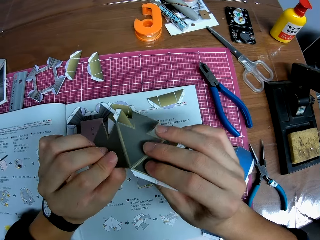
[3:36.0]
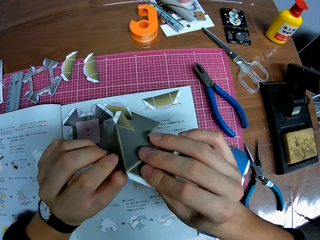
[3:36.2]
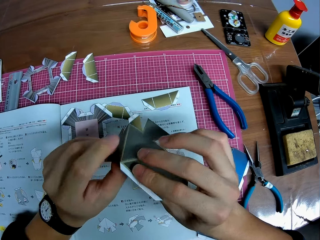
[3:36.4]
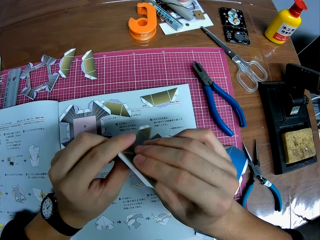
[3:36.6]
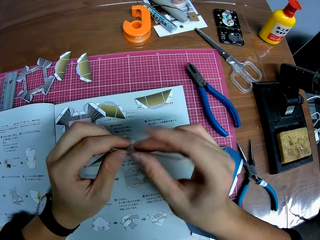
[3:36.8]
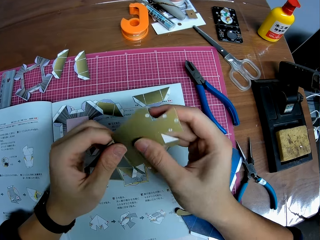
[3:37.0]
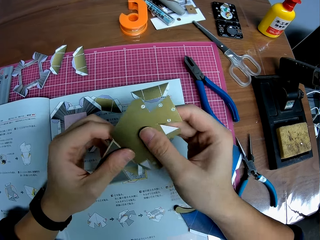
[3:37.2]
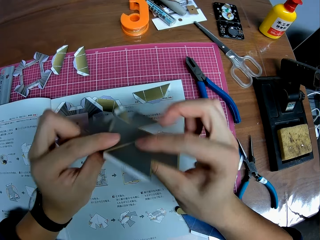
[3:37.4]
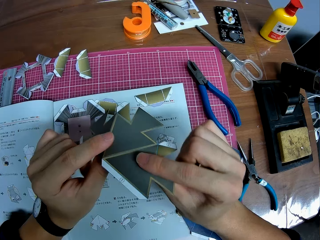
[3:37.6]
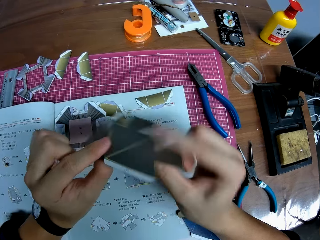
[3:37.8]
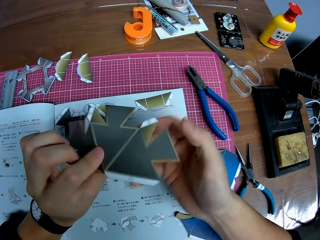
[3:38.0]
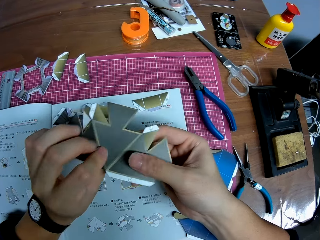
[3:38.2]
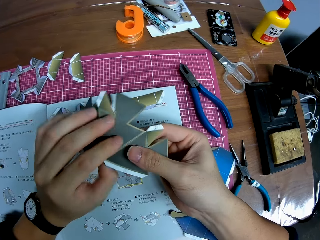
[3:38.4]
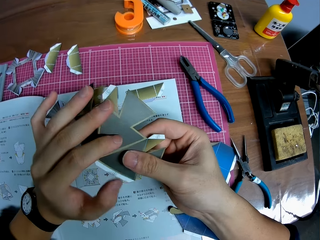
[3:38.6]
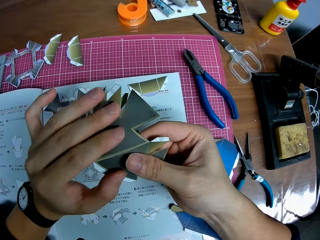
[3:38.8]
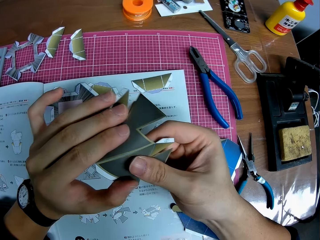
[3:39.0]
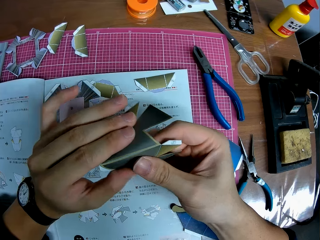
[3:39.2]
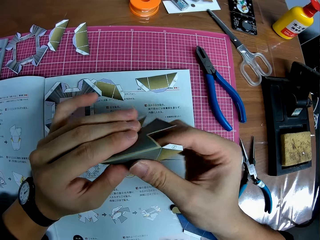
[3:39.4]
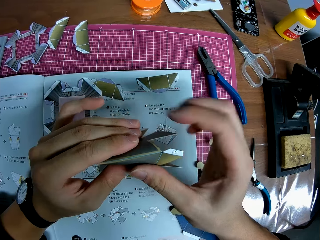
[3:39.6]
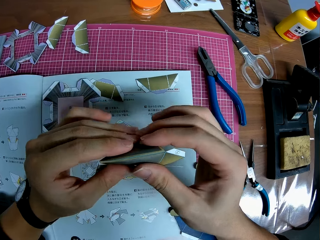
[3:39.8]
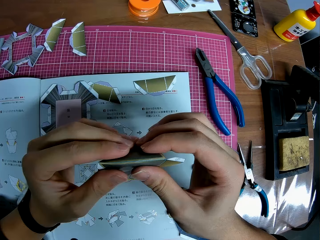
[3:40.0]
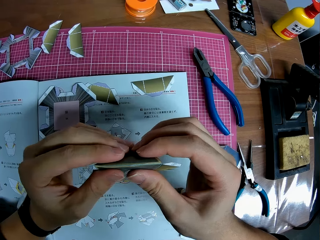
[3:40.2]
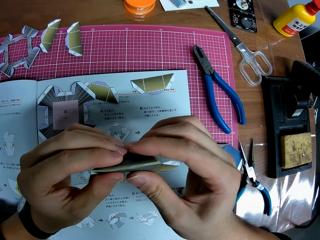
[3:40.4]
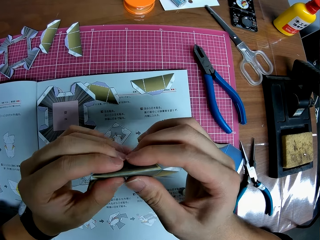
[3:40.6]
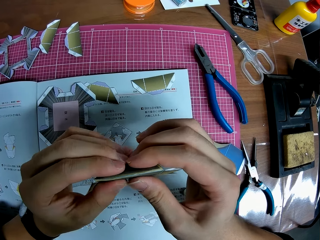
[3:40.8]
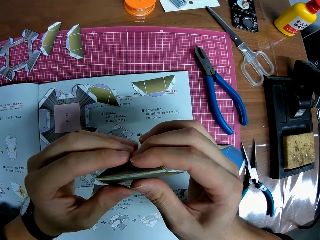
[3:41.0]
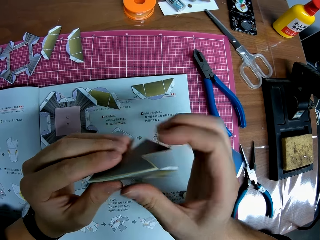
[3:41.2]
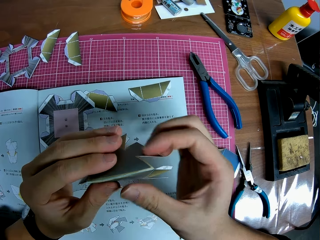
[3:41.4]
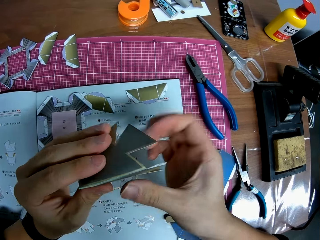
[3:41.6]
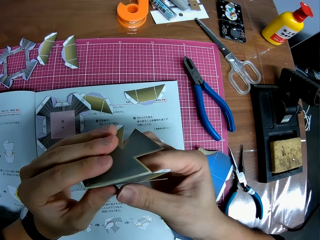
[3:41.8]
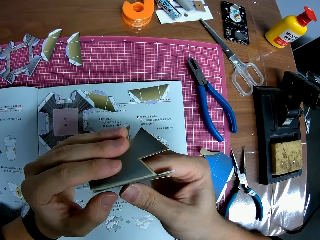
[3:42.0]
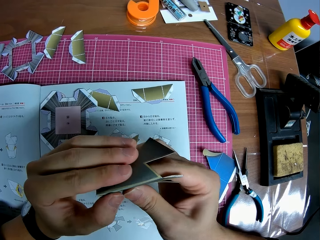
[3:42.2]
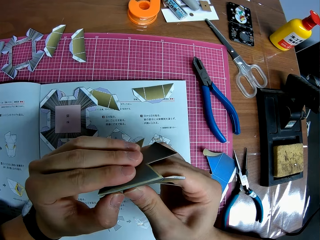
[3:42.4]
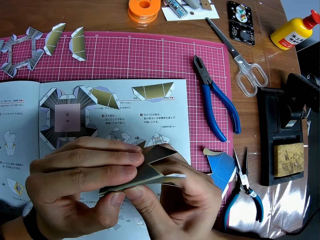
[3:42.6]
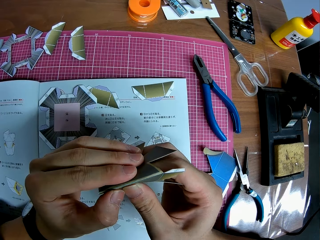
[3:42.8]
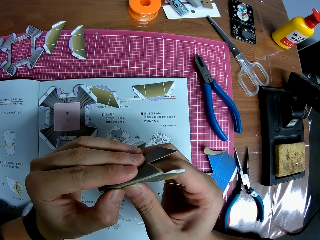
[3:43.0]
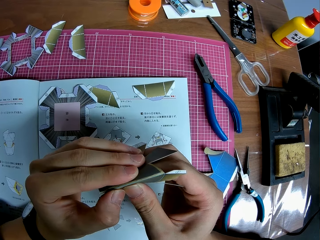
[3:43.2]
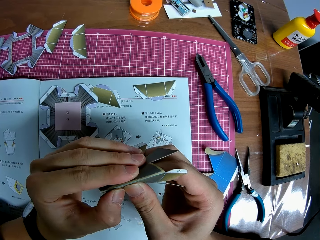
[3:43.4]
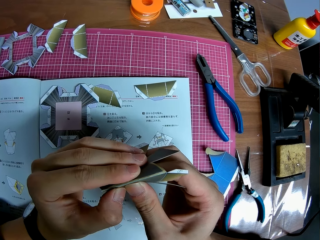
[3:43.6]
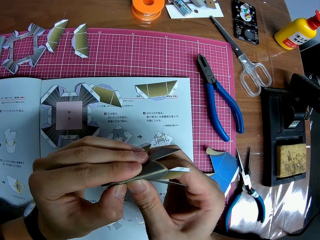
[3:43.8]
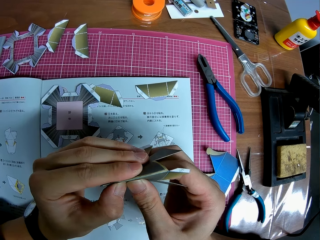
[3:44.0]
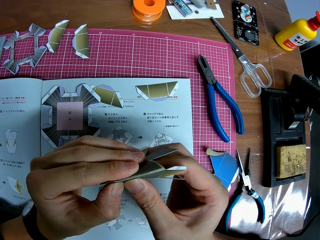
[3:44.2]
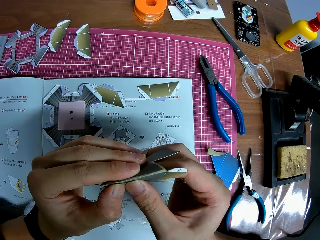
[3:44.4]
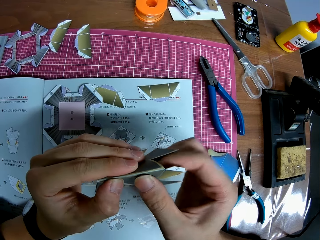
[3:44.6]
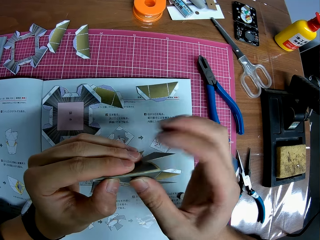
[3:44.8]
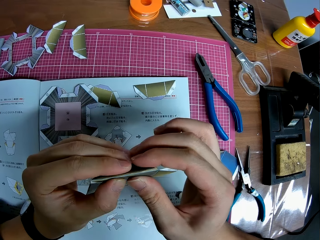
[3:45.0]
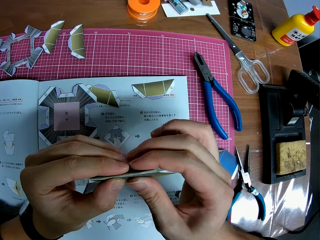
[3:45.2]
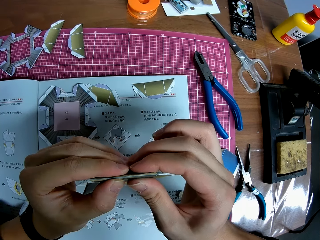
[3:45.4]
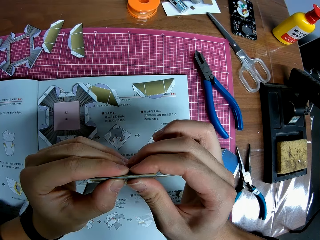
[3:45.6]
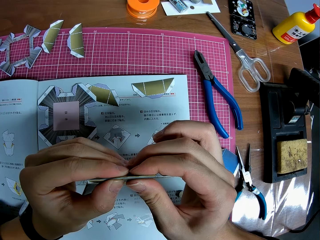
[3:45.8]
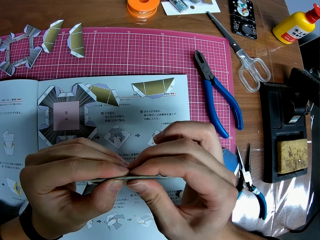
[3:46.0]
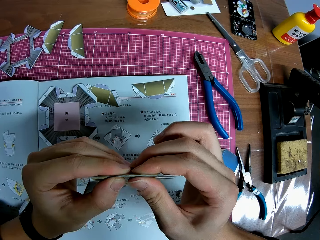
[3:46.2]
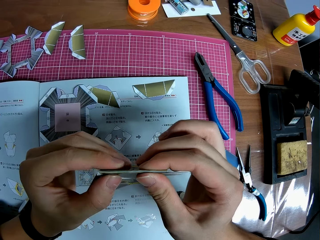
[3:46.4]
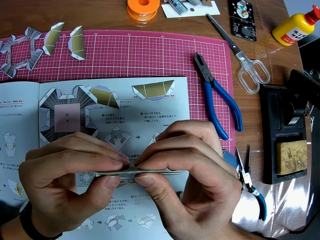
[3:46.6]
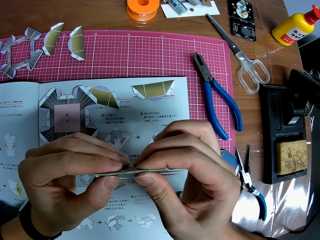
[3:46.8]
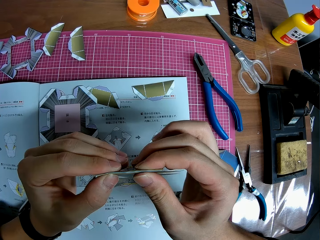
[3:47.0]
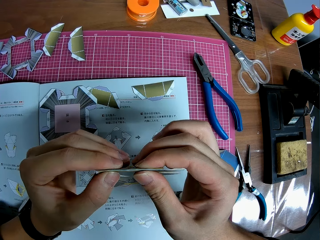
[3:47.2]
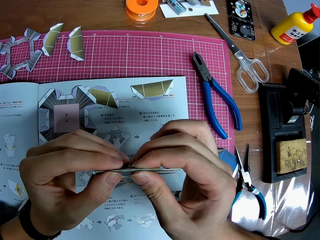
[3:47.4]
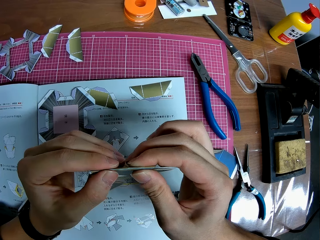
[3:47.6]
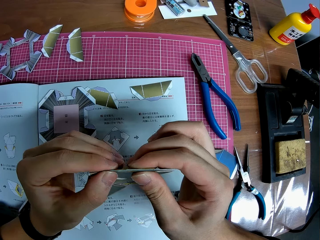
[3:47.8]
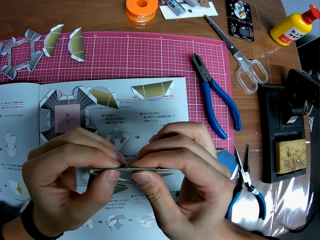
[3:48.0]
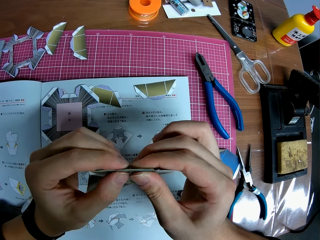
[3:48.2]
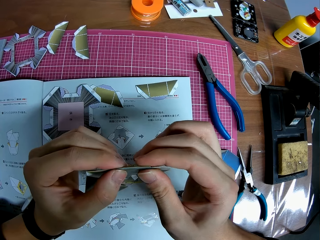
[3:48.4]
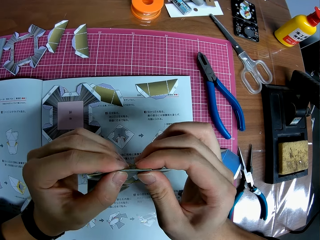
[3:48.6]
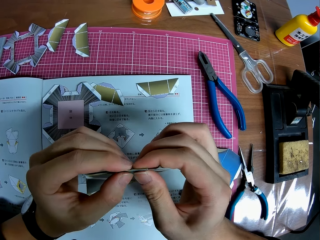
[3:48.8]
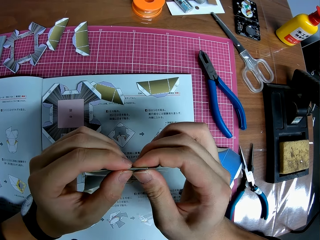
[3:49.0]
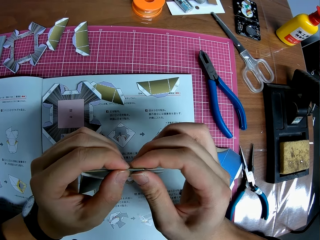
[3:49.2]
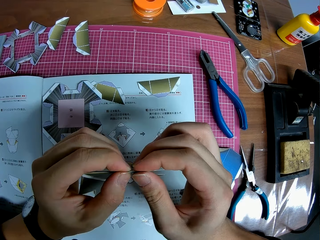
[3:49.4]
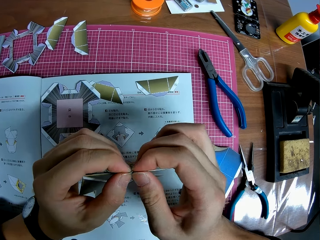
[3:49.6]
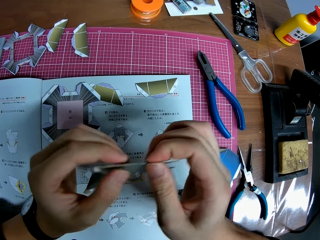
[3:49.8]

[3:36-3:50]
The camera wearer flips a paper craft on a hand. They fold the paper craft with hands. They adjust the paper craft on a hand.

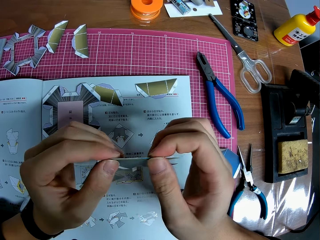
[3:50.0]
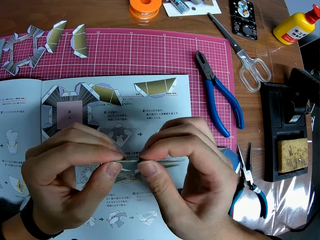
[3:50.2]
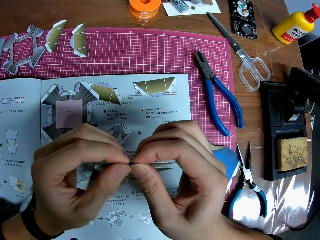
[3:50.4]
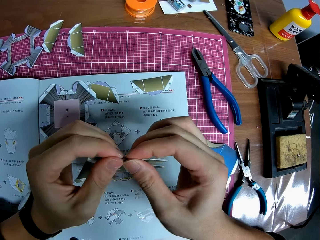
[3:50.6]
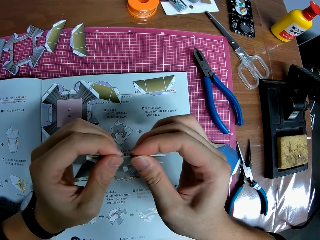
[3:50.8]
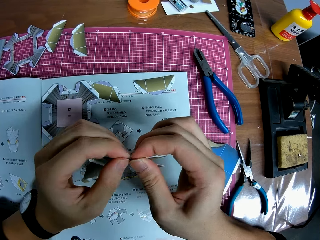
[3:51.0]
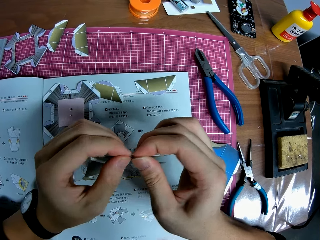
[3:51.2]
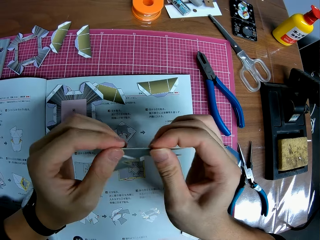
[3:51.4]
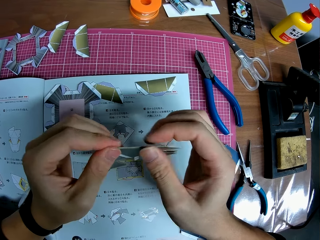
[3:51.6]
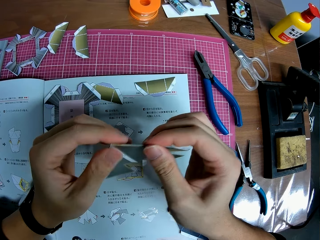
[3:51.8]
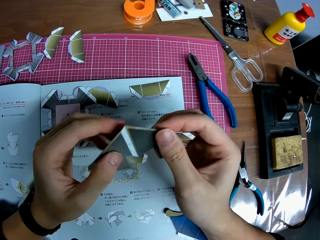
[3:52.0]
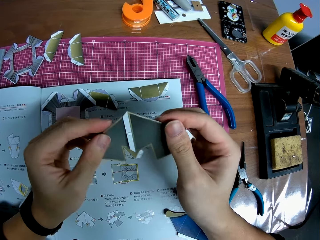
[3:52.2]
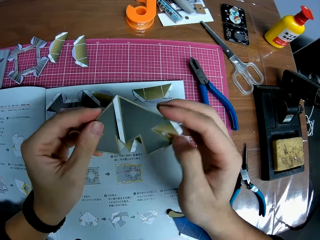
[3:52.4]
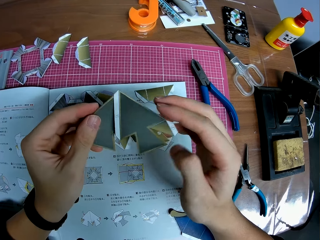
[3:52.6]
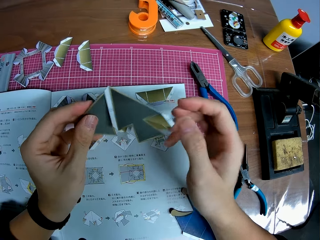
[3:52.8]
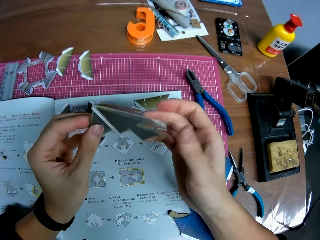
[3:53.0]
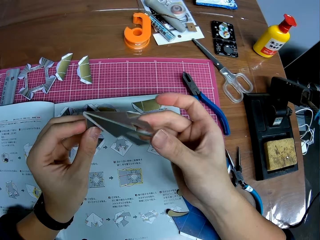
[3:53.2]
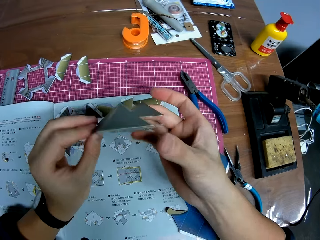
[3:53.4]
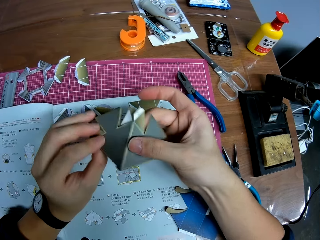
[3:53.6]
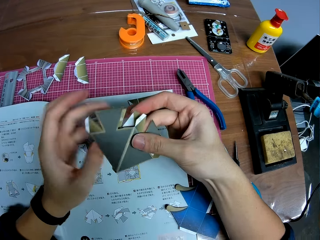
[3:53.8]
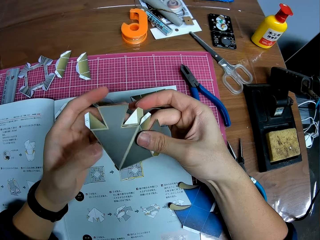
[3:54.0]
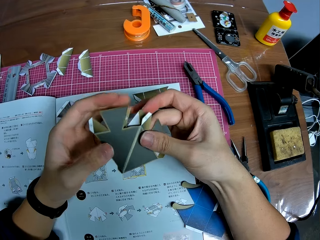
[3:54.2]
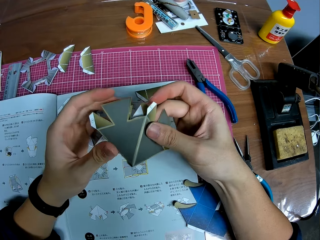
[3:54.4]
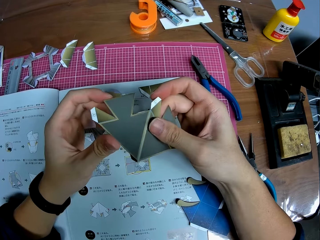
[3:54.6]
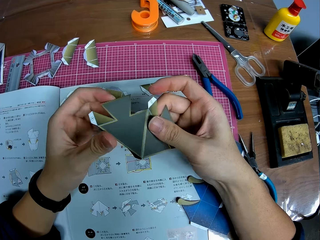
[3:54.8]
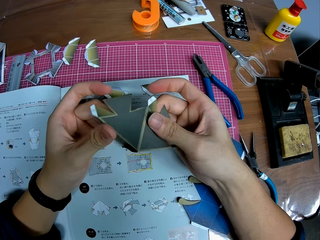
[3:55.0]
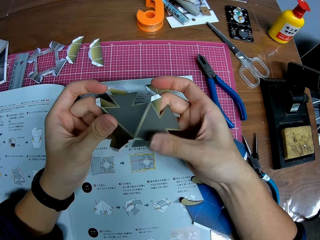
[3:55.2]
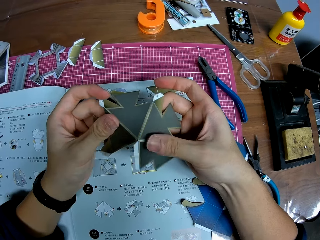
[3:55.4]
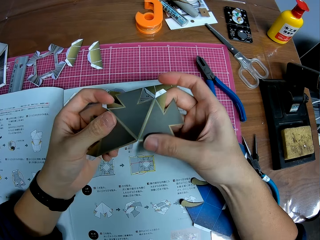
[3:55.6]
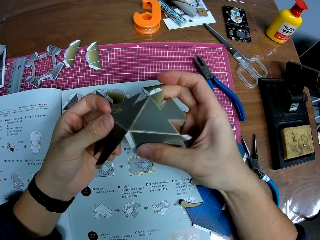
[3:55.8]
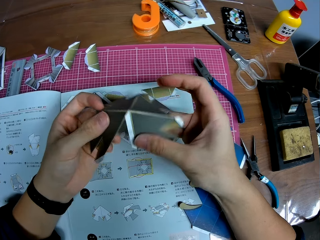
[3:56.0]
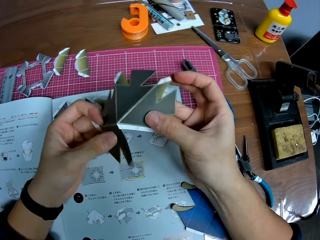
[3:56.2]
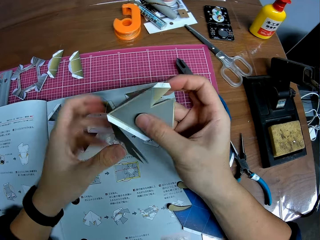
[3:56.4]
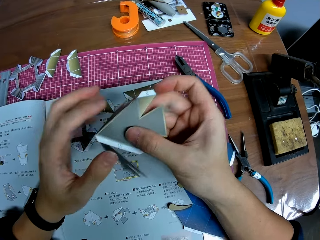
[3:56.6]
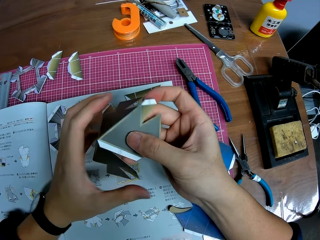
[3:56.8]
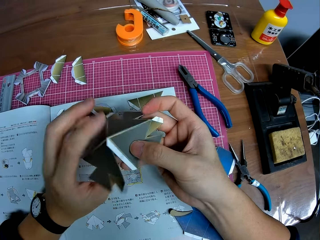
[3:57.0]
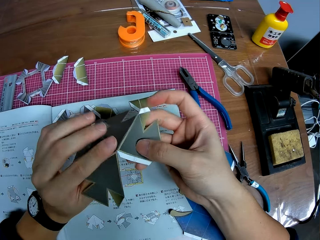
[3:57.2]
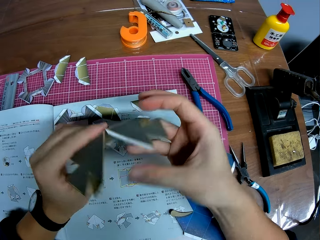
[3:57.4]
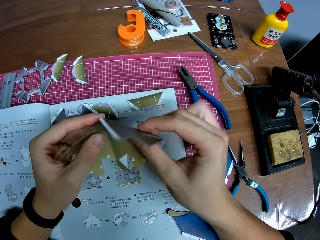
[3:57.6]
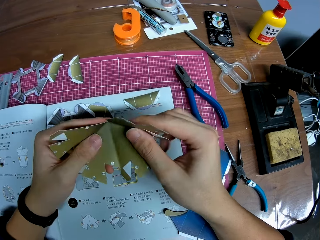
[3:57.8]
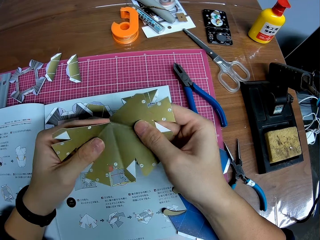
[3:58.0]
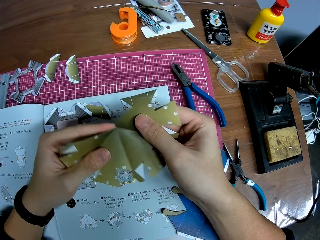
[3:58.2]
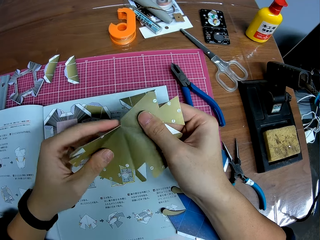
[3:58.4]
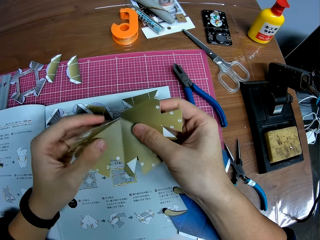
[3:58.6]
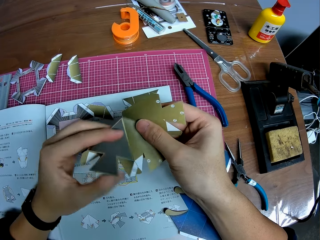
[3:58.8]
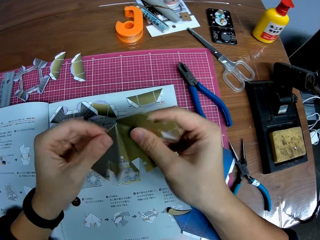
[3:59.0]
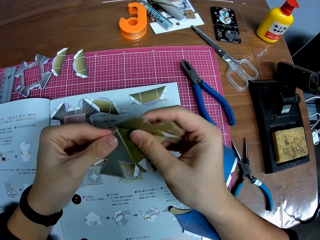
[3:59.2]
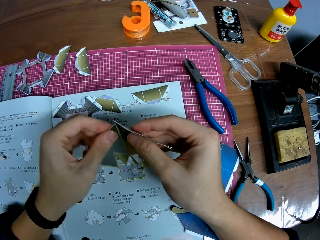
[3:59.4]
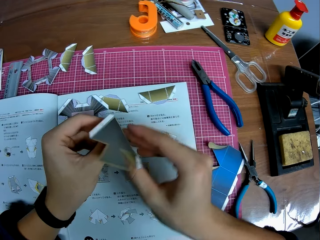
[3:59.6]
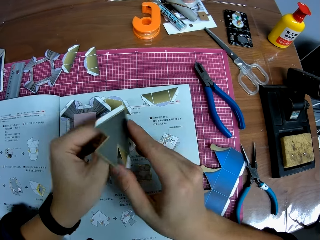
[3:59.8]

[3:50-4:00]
The camera wearer unfolds a paper craft with hands. They flip the paper craft on a hand.
